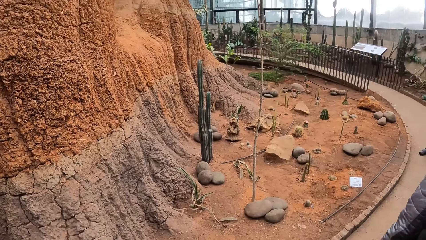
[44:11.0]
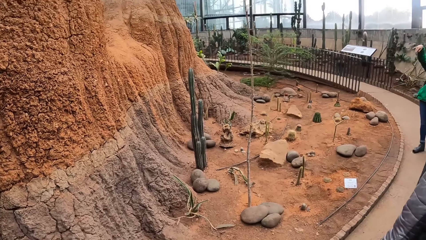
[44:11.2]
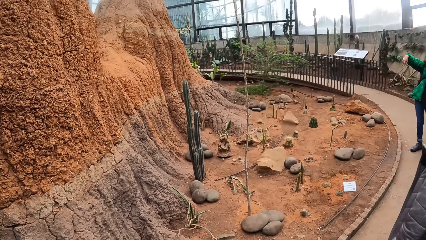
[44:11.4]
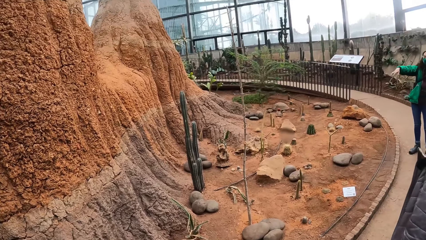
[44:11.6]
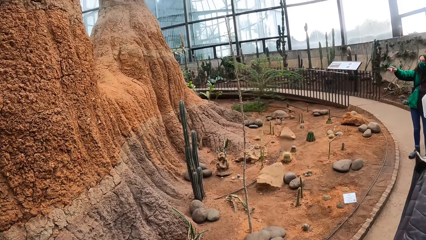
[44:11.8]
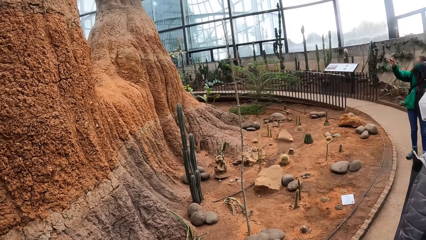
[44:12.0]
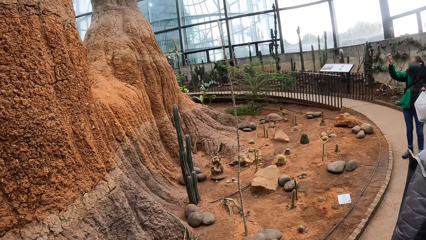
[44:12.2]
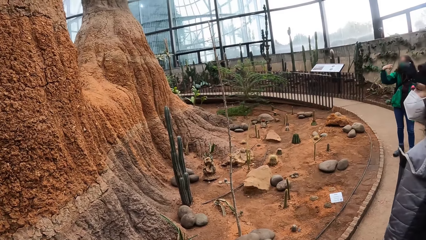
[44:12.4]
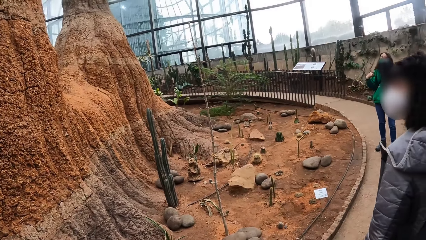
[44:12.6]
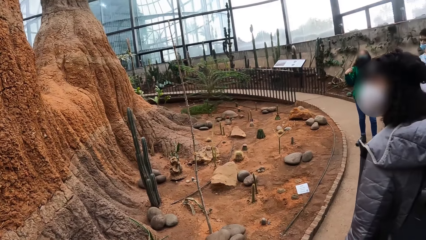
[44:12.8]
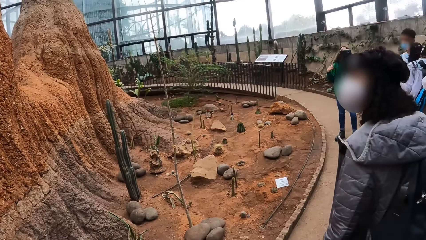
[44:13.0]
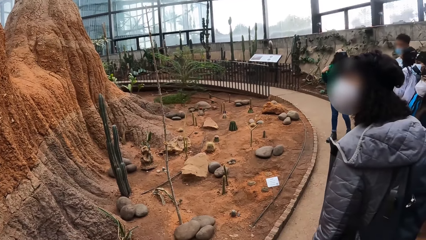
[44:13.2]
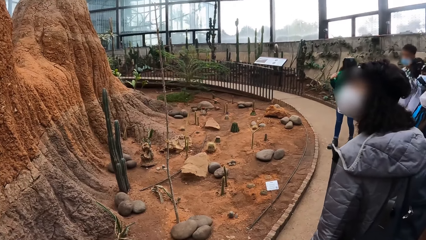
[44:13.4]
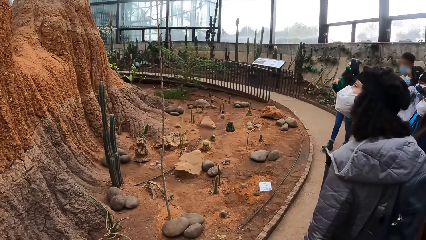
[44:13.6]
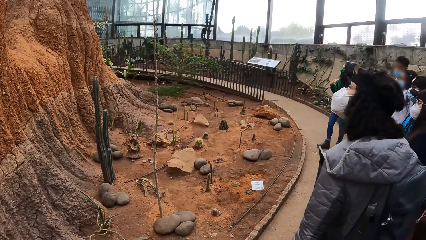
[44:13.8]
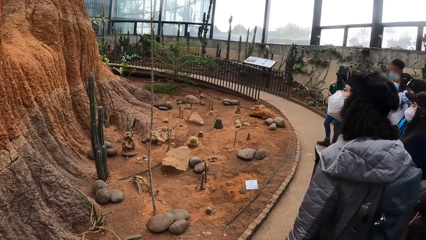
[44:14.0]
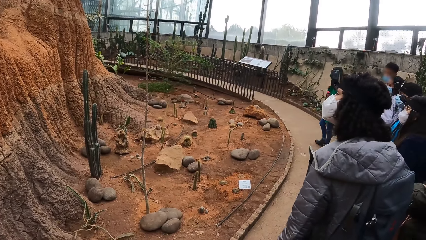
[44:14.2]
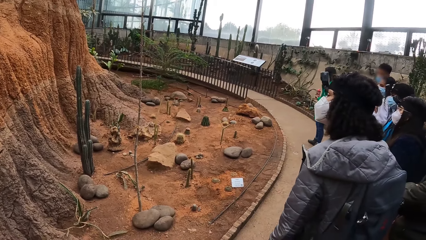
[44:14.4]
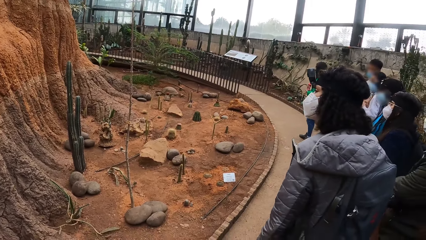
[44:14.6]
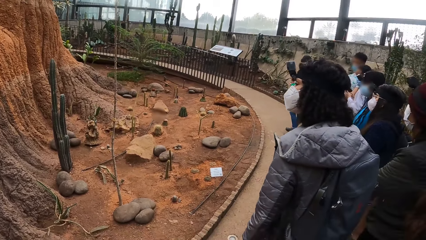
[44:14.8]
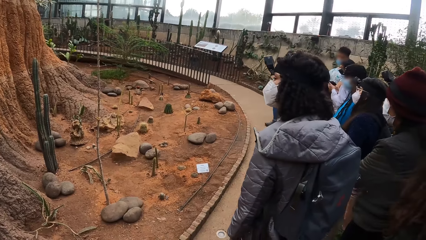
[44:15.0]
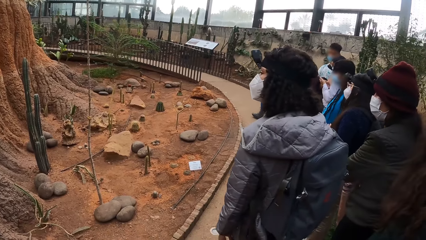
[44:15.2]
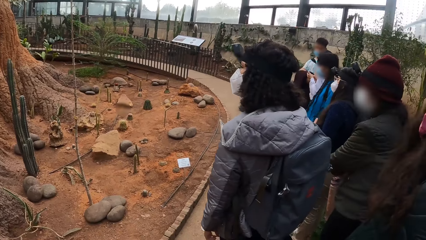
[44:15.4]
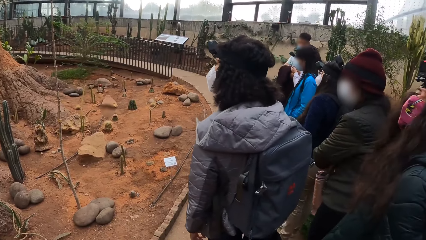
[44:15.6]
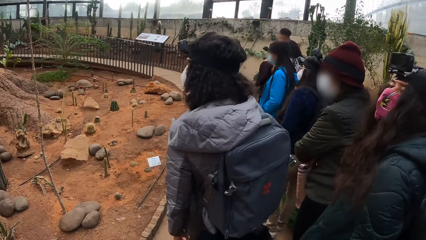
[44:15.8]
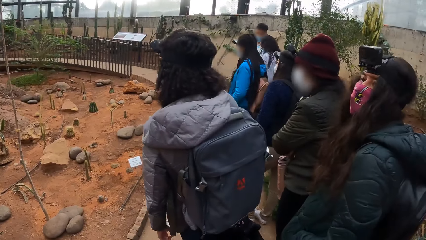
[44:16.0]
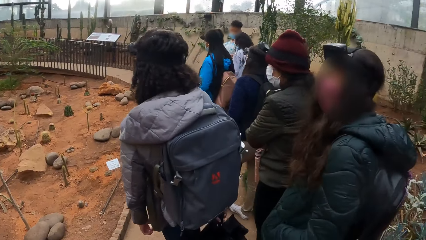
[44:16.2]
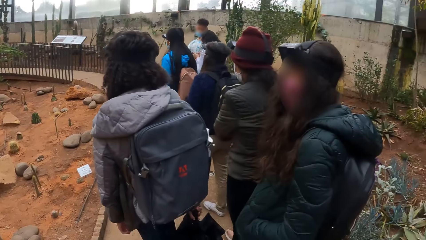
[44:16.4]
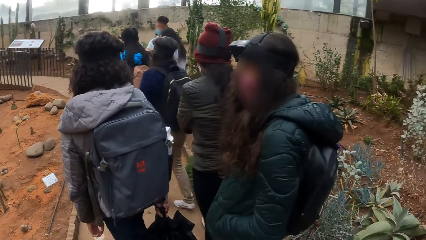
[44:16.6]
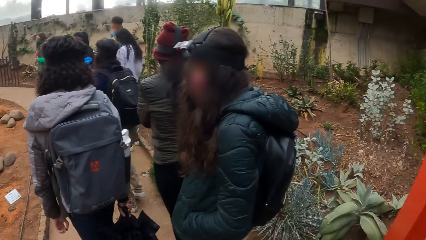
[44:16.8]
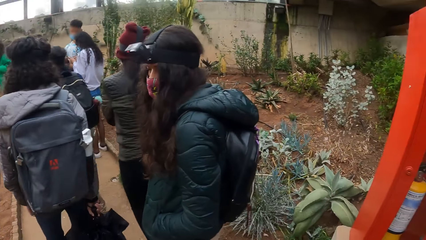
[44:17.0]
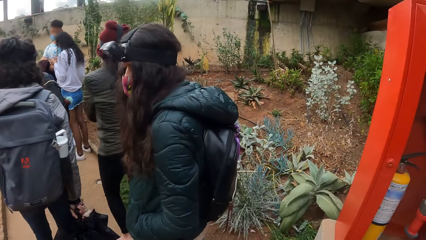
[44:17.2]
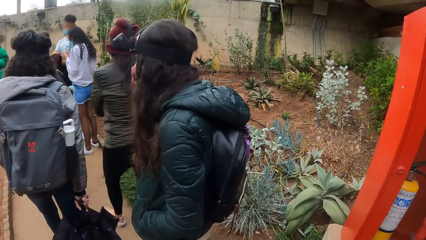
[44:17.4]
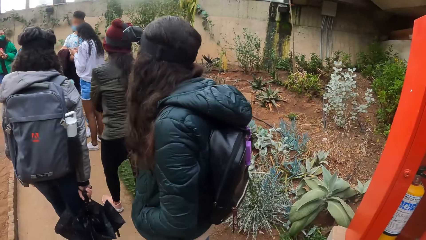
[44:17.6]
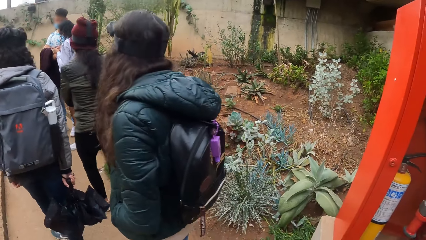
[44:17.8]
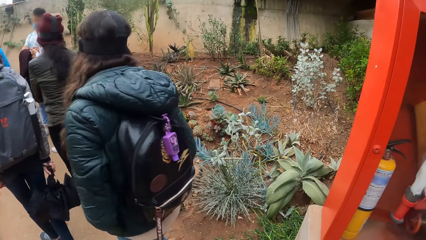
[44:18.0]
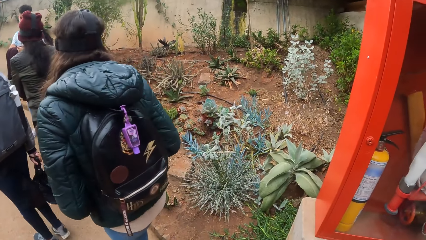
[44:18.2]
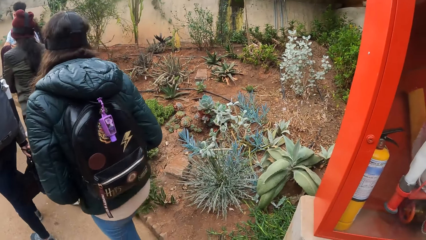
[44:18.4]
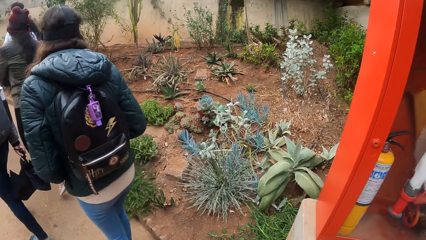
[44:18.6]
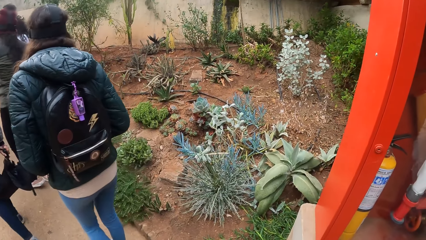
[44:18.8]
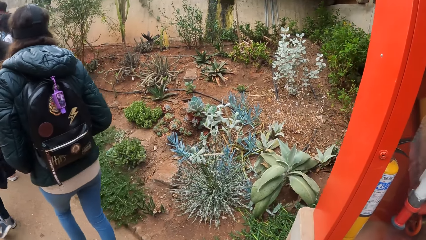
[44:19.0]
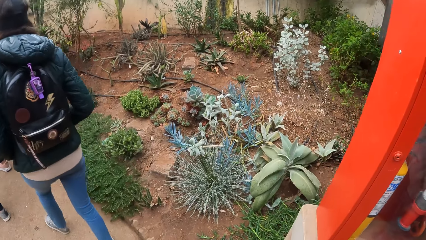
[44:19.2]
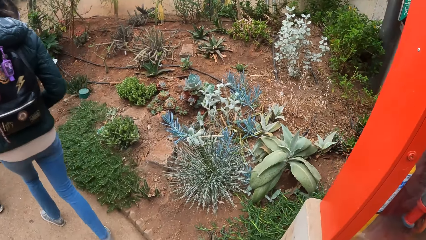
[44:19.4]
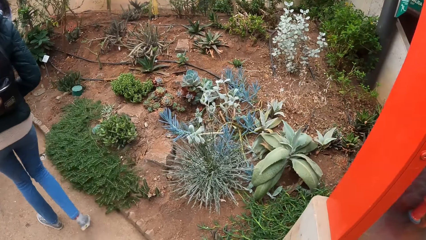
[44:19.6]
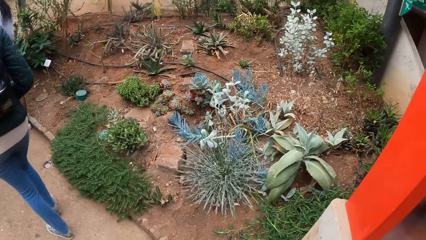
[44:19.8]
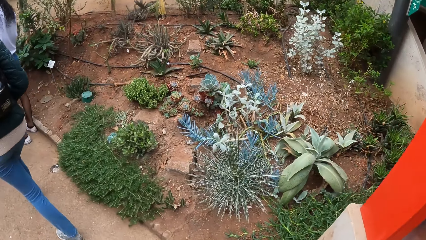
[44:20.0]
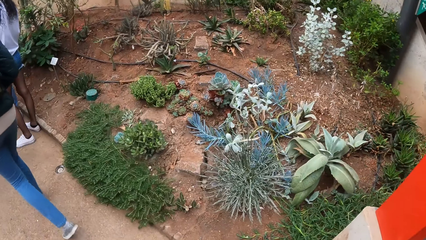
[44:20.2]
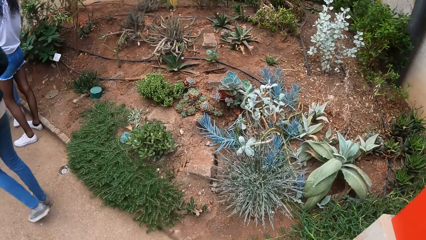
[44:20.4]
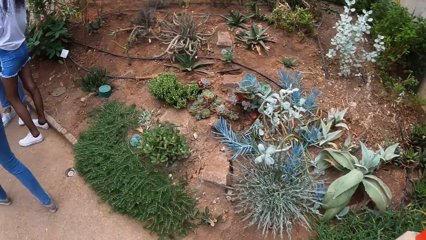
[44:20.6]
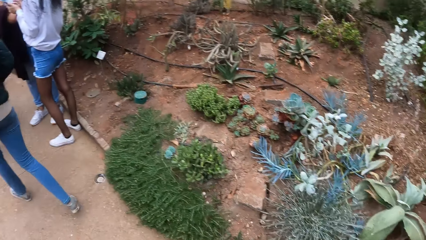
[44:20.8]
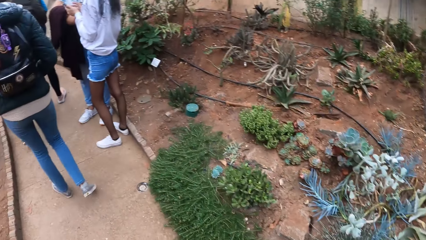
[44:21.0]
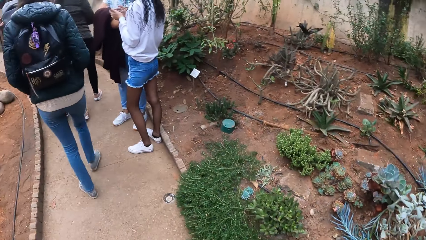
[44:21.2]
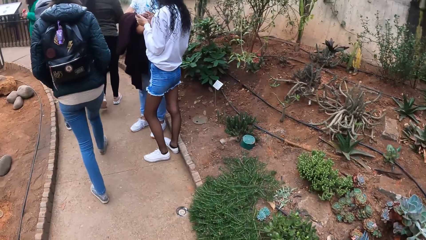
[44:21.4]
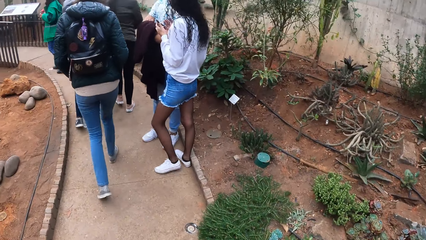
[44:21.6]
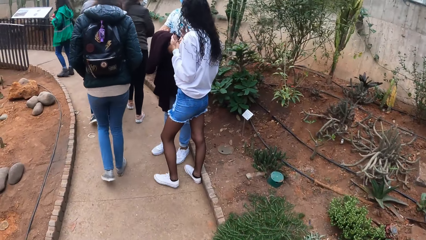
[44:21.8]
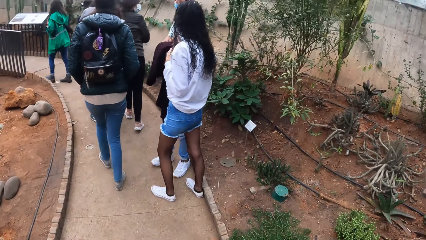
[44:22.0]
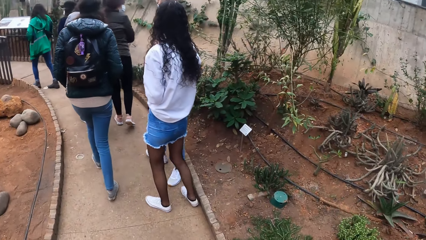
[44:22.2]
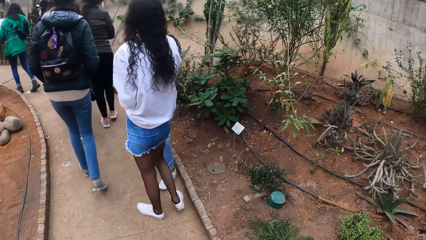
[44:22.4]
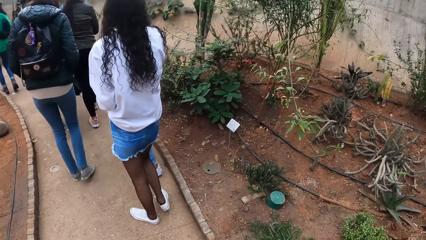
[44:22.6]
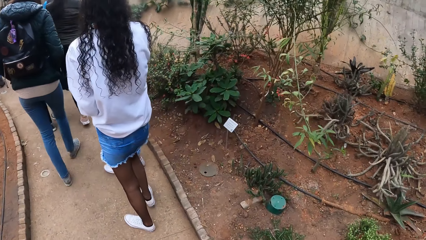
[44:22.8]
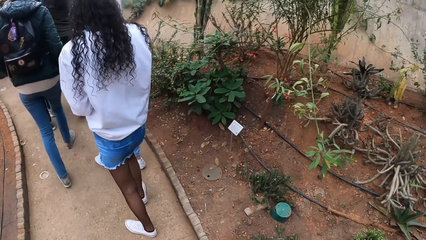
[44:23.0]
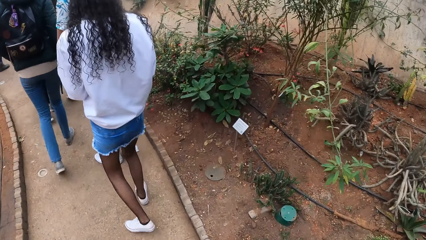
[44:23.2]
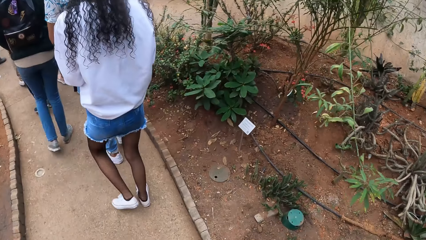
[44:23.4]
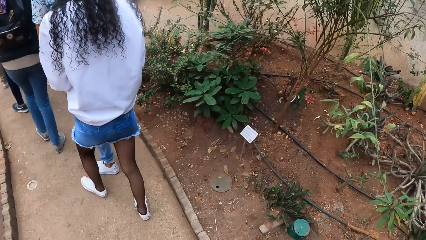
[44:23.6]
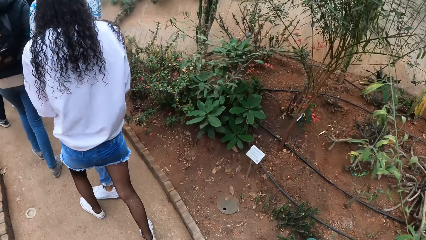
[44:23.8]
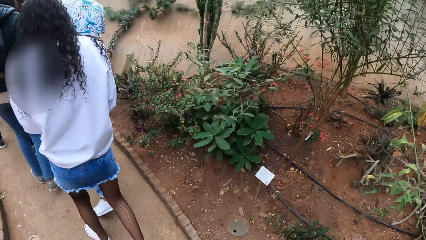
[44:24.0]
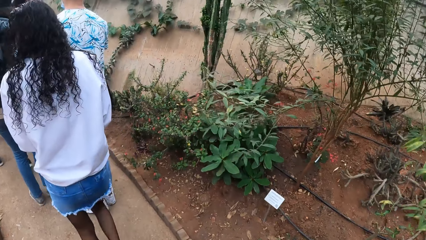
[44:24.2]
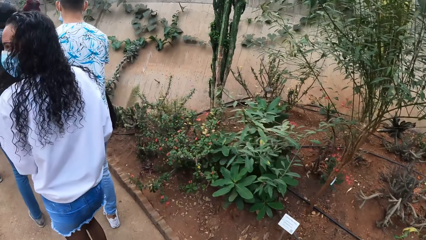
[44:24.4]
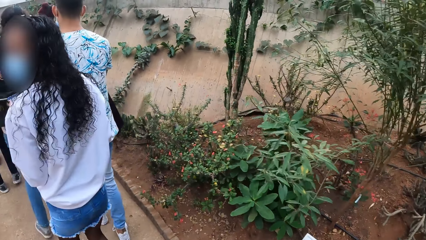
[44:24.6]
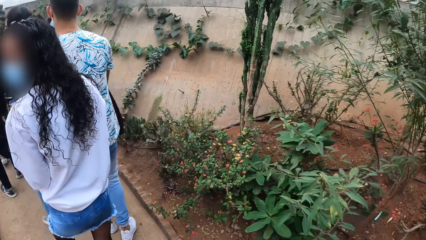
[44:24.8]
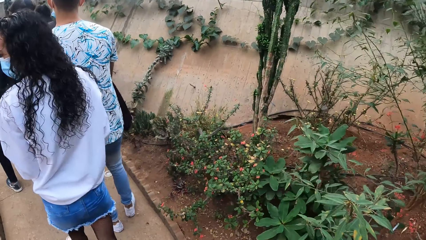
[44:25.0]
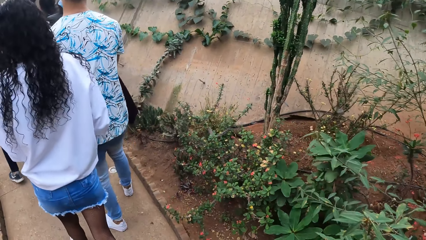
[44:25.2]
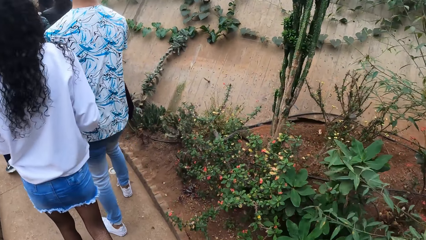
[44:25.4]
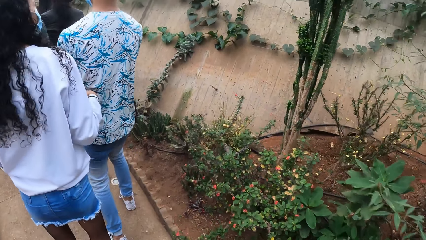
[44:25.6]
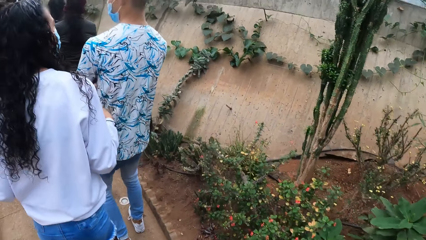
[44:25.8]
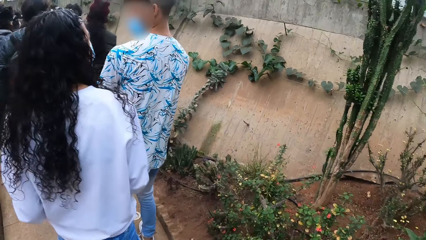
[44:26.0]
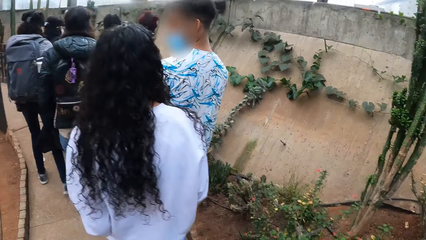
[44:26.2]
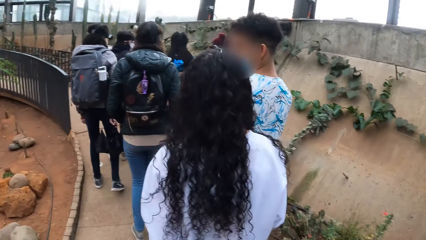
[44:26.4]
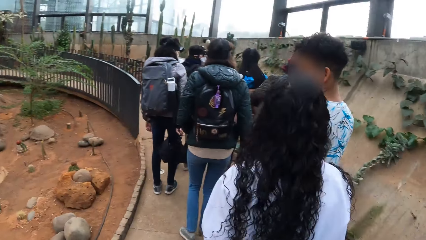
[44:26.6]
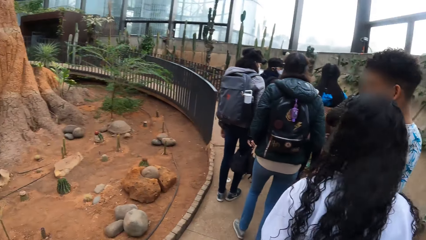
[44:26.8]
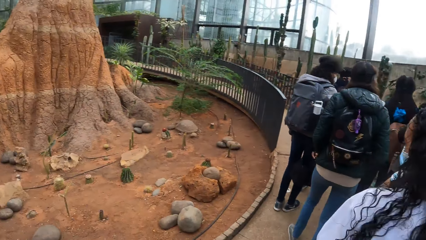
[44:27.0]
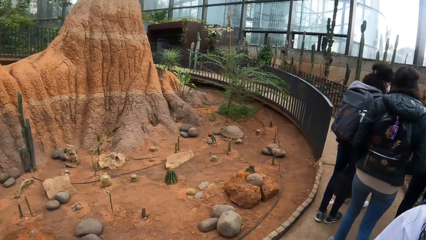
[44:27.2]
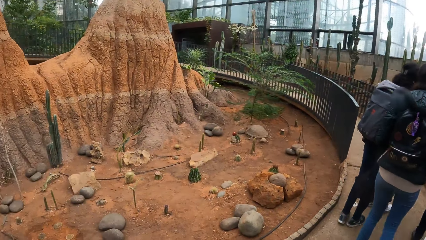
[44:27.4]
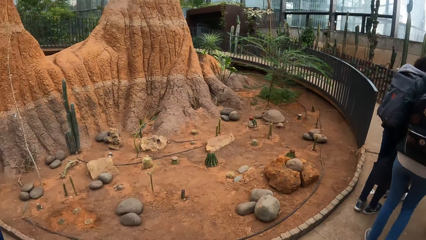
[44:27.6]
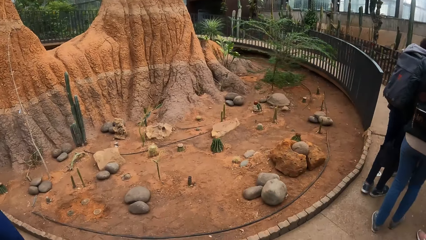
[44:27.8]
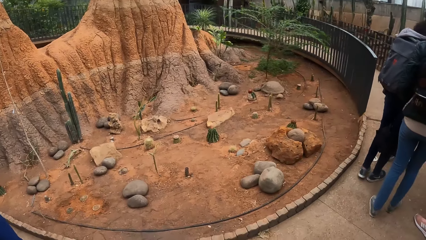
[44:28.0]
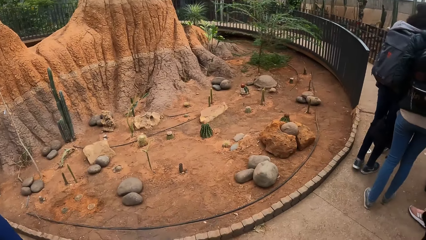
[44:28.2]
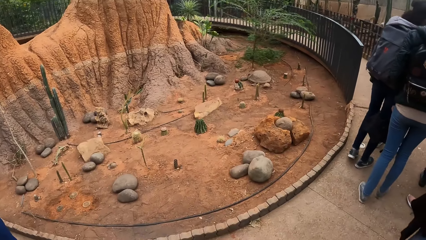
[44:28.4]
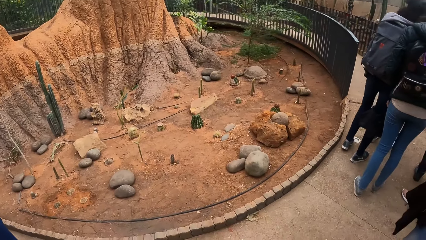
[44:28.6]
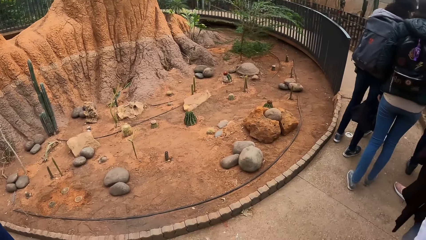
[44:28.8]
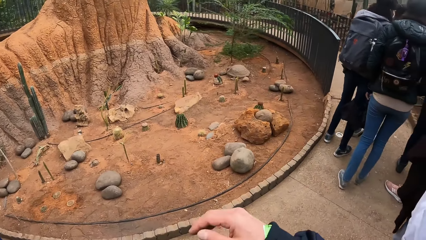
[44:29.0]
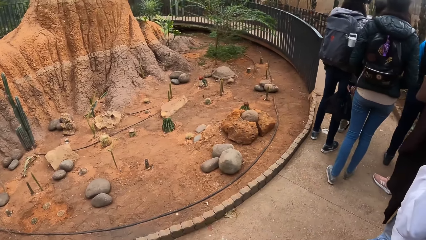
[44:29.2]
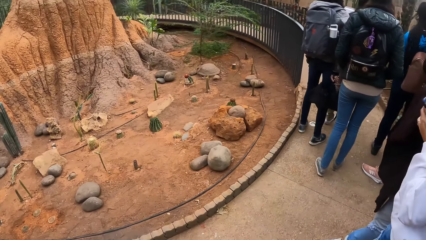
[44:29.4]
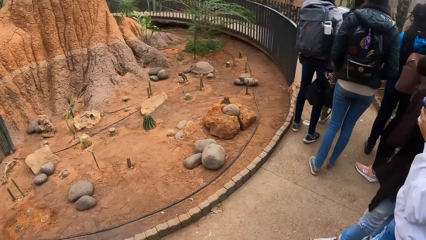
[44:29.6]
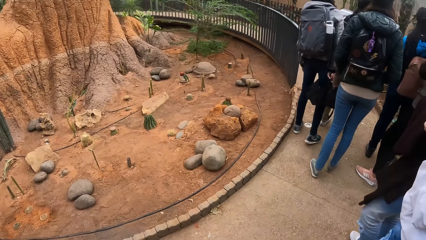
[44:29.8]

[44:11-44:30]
The camera wearer walks around. They turn to the side.
